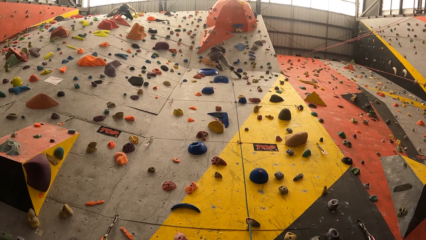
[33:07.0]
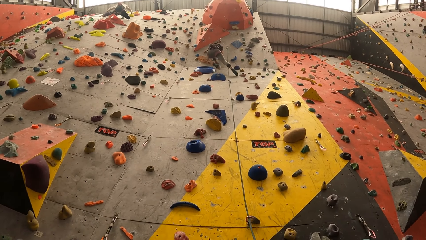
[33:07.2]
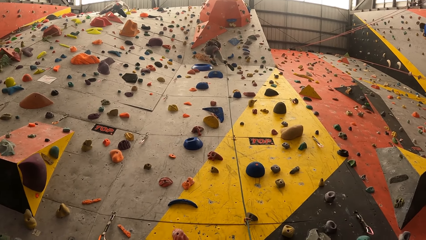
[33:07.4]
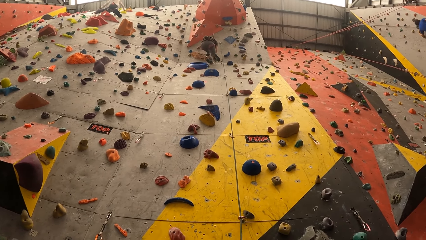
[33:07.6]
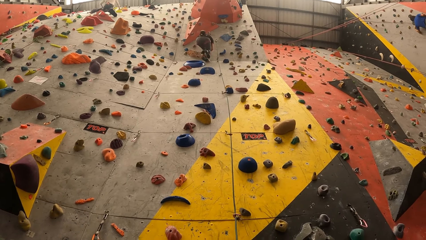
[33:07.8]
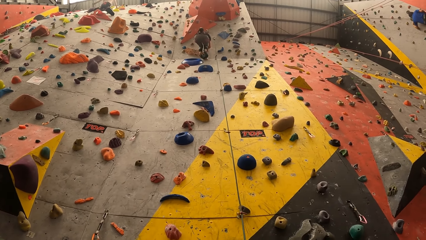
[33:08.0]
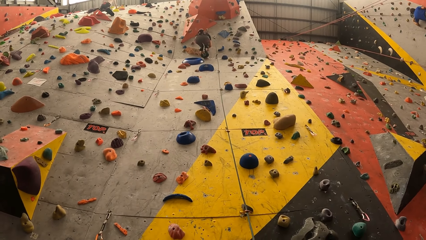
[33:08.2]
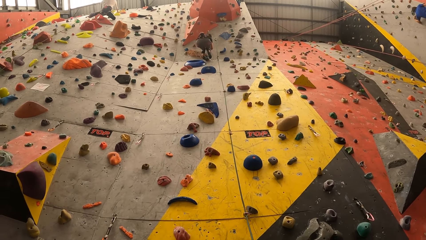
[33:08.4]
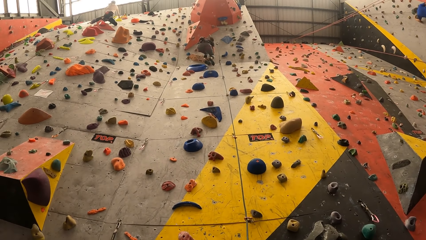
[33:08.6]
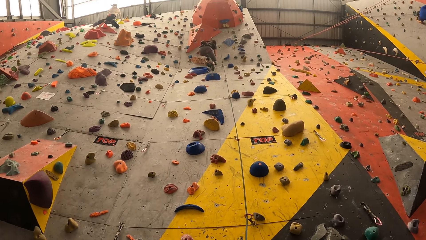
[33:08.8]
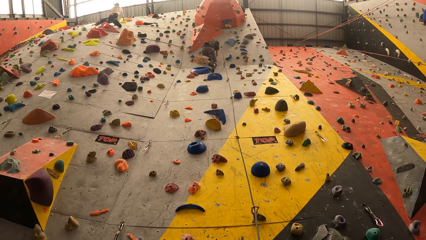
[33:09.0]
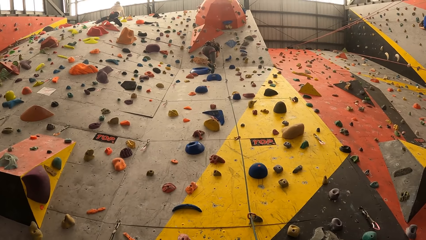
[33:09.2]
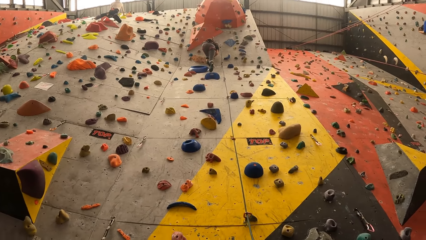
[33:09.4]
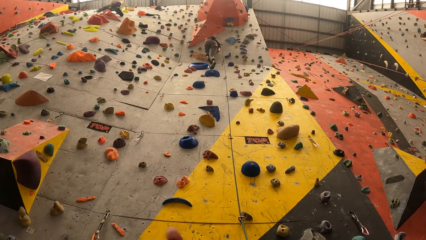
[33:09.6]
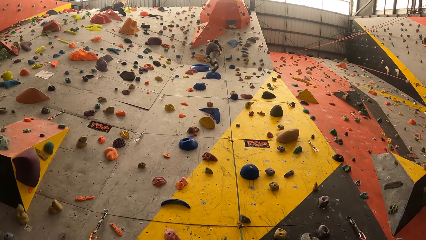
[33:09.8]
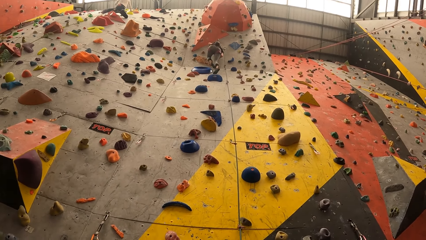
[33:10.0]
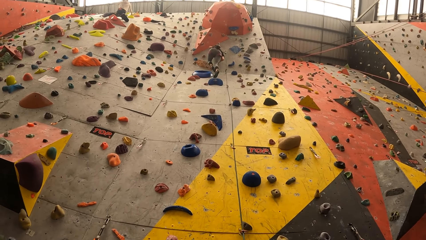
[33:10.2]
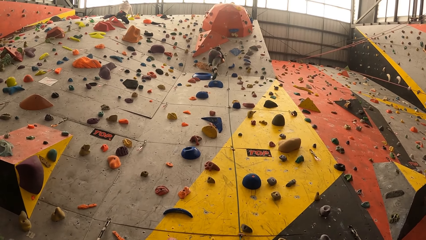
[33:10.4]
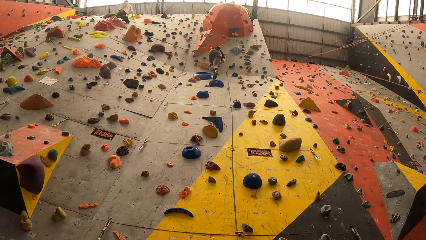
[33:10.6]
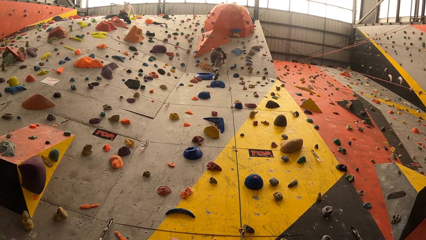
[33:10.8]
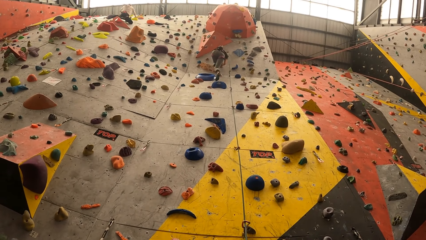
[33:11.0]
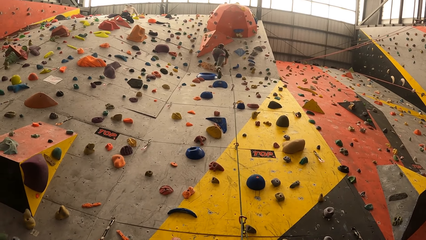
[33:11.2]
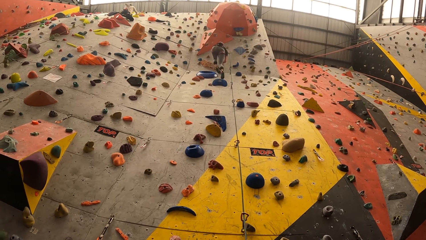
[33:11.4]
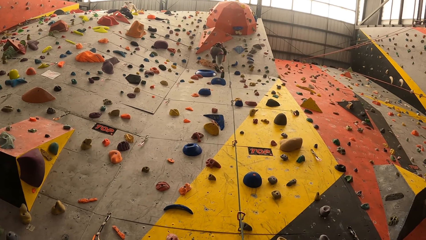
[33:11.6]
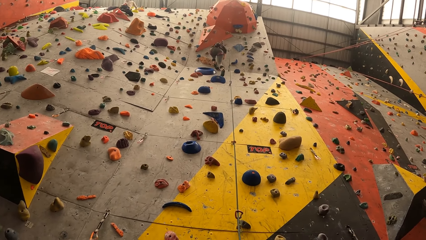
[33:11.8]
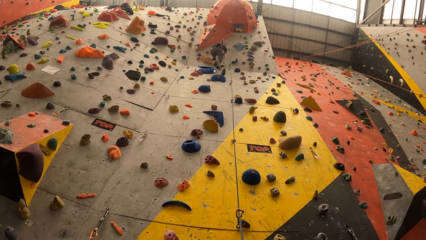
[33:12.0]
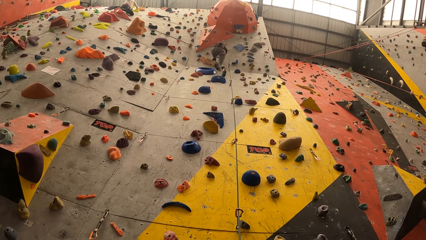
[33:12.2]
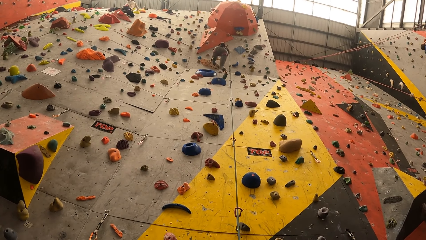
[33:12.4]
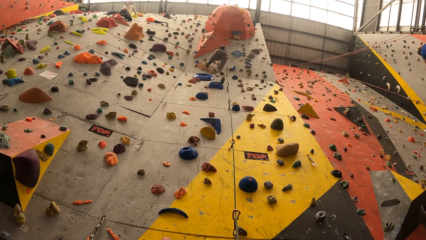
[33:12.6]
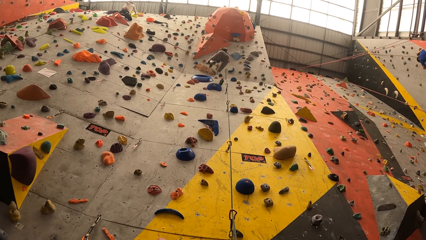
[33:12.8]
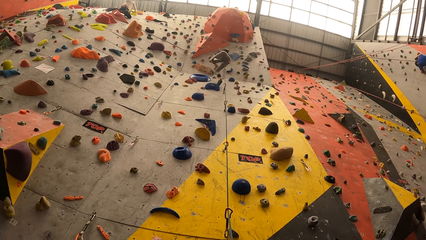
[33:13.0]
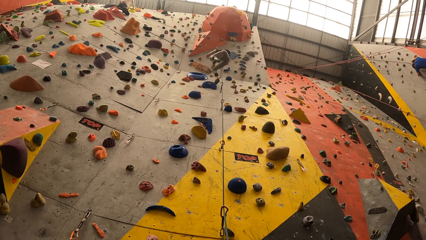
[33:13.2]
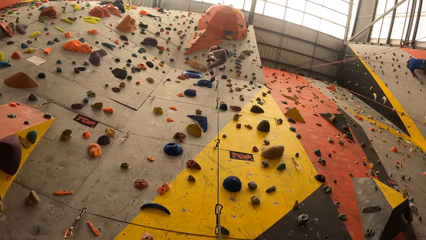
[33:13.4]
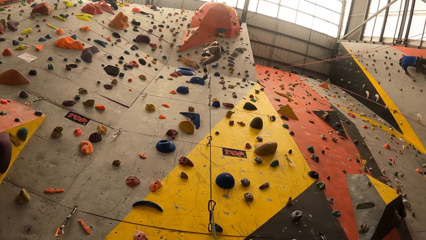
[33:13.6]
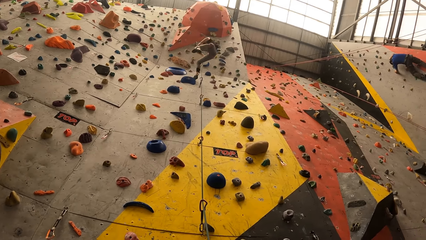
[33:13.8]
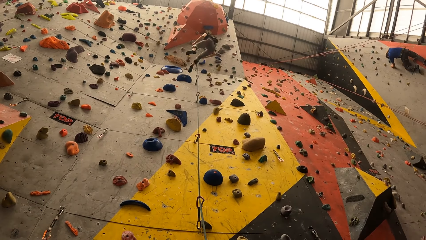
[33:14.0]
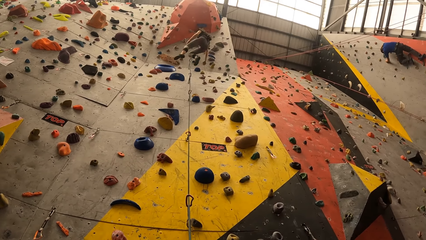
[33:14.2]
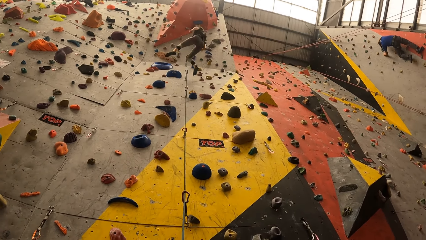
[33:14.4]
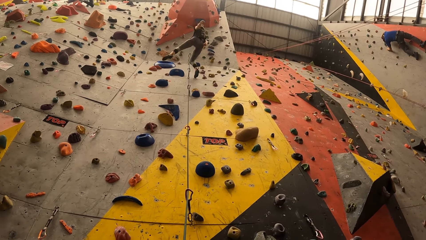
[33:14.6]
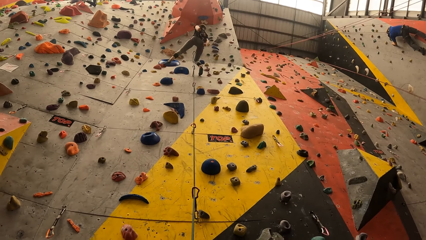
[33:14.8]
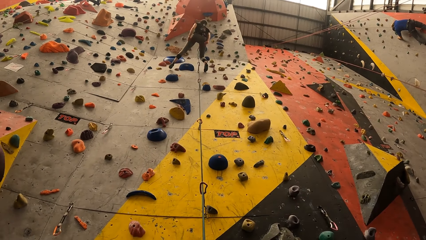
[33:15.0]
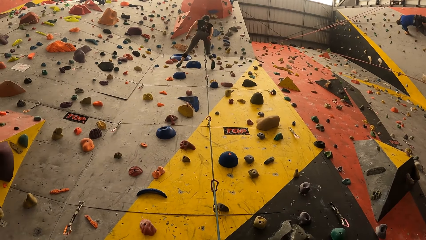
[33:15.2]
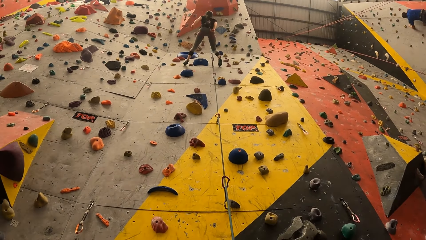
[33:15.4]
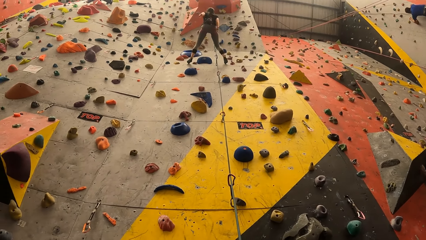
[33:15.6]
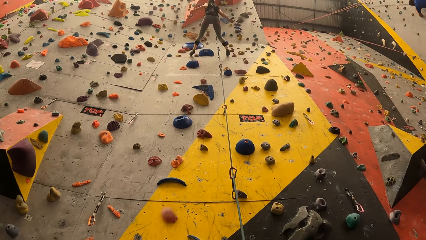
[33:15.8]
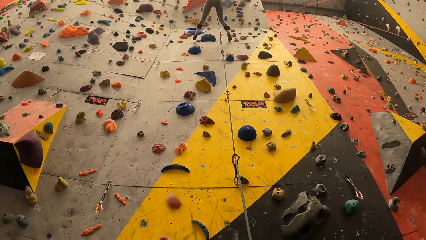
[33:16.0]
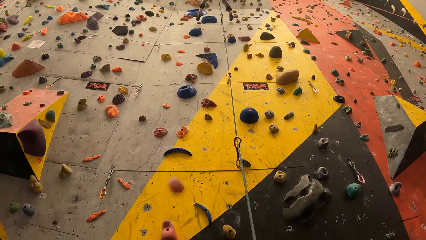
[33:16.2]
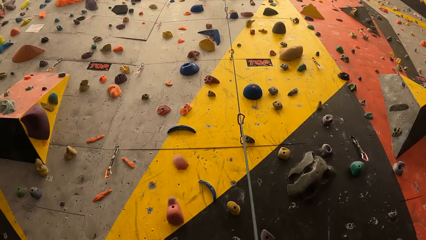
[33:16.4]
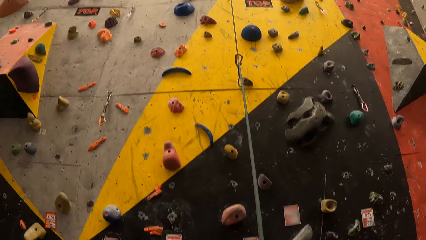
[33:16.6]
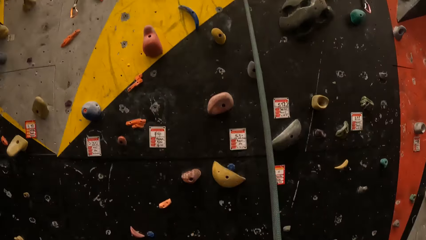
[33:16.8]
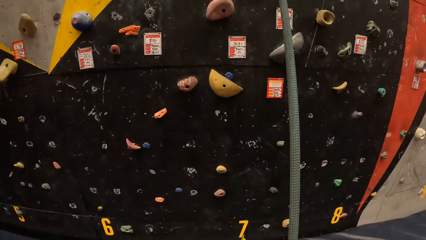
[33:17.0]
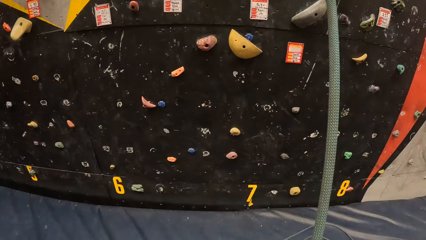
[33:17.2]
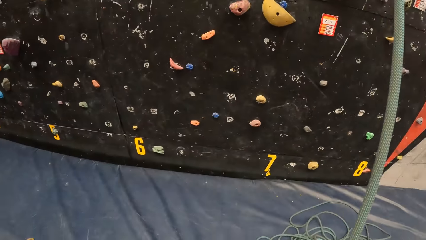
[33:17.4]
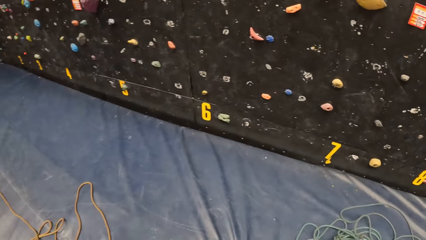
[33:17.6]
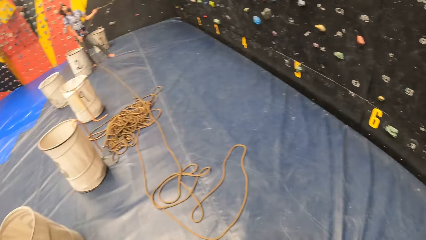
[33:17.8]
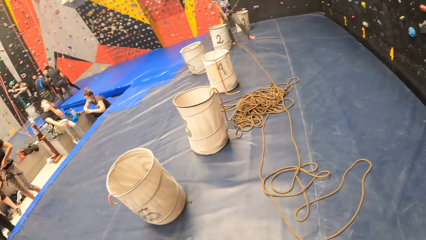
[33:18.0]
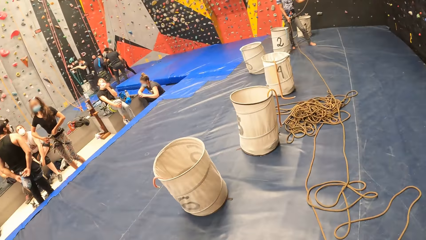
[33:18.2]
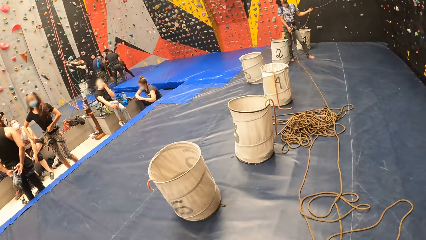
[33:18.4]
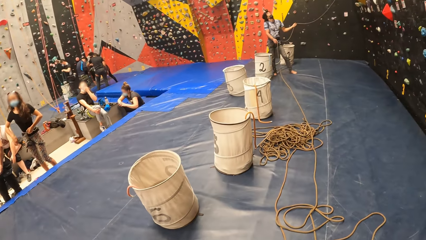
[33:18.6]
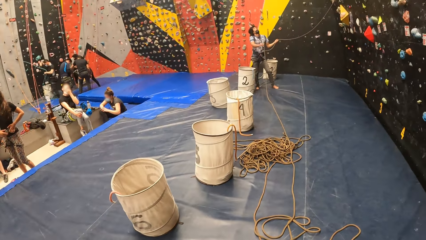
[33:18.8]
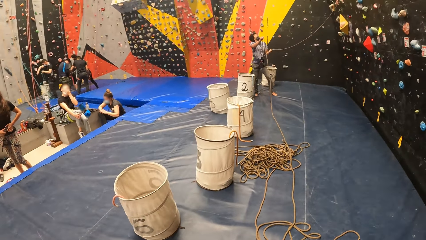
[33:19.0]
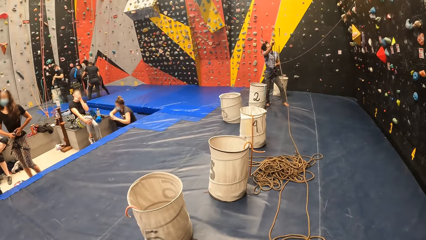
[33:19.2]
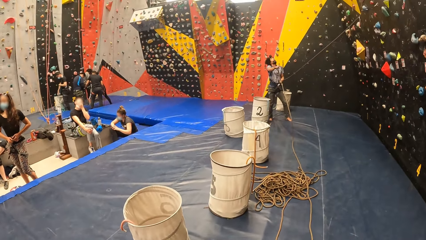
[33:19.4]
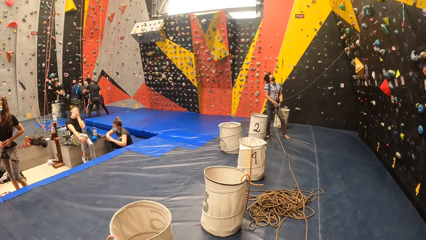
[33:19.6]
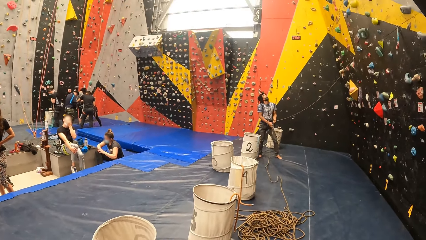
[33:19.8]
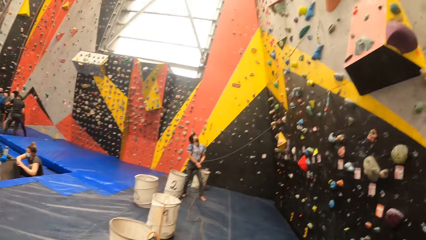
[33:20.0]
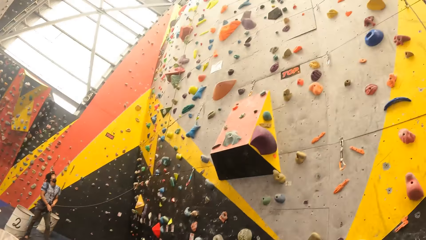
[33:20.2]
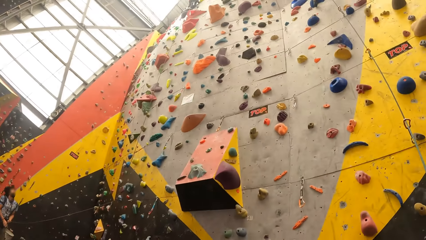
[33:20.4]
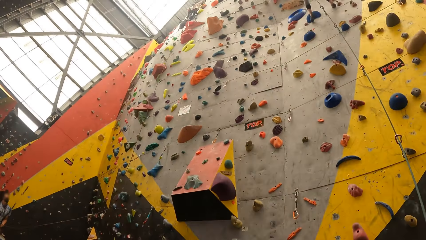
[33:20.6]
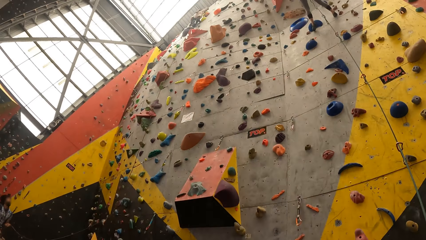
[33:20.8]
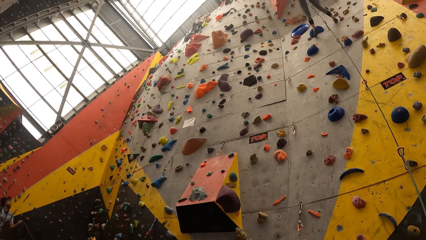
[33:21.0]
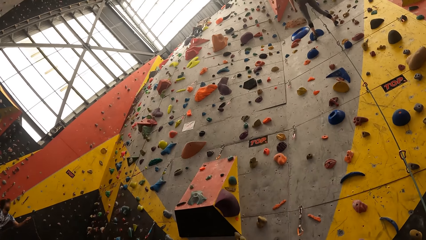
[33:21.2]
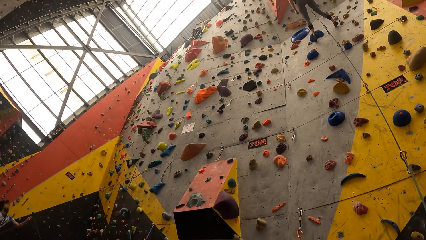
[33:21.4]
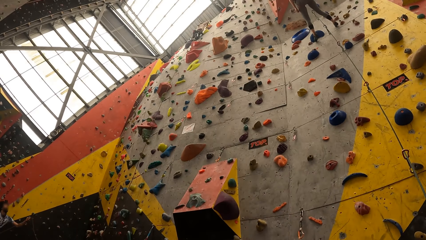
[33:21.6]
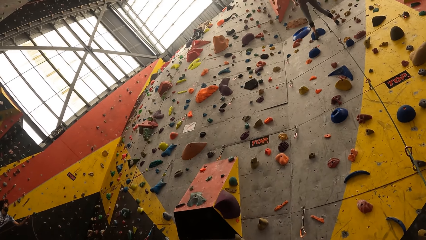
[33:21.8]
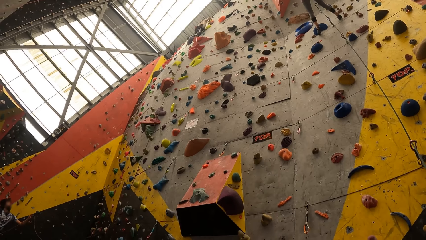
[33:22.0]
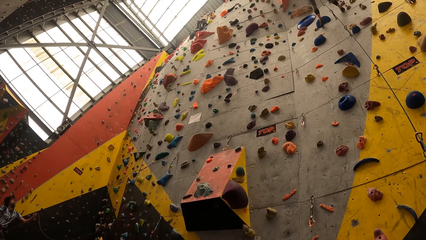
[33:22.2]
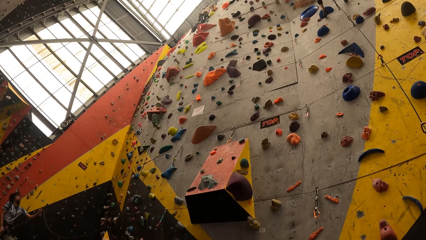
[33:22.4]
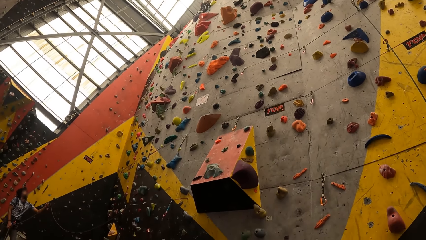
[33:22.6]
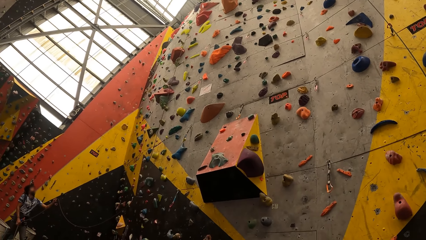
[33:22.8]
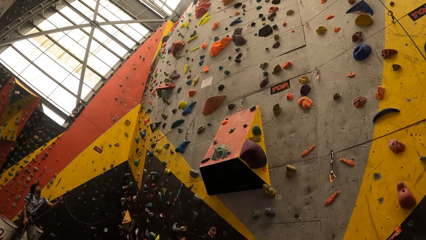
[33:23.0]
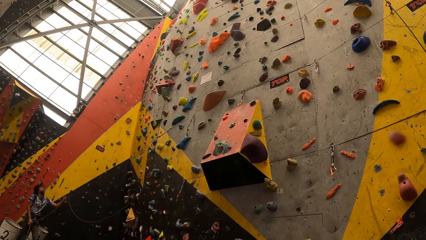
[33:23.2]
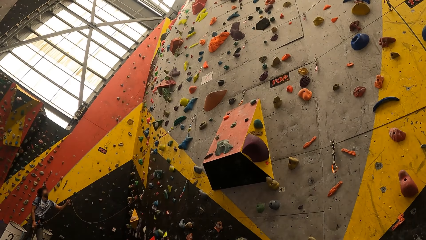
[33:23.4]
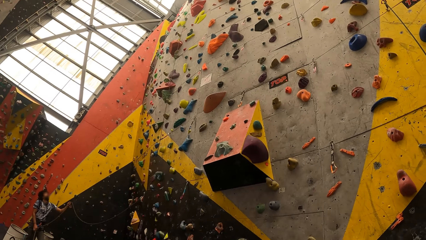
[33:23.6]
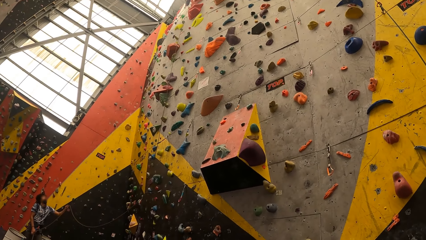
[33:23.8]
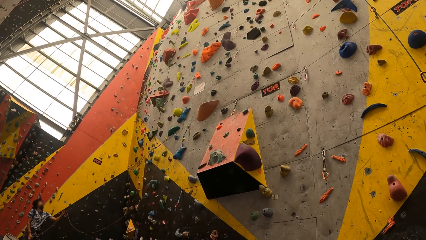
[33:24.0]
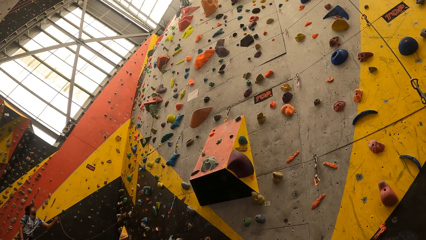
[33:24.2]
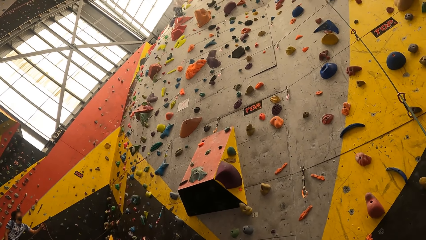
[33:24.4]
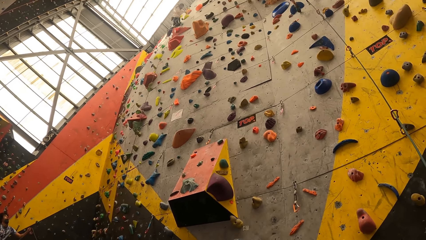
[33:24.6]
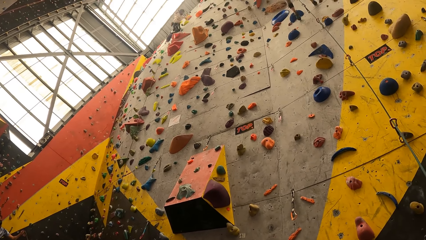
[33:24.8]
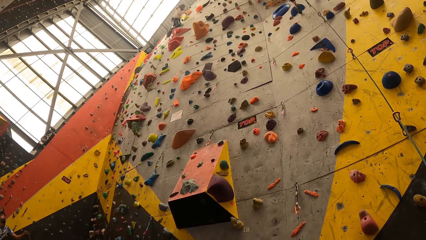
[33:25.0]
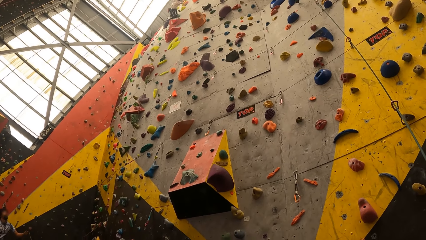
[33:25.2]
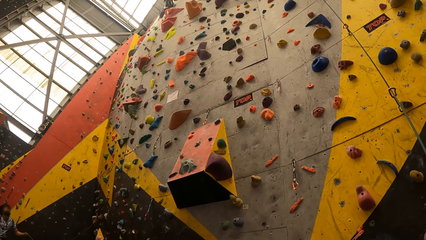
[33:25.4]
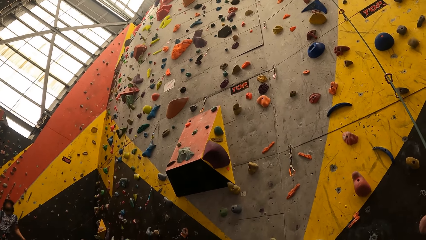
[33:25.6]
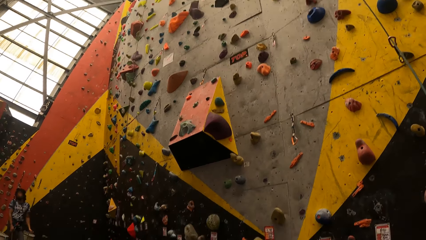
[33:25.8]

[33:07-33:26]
The camera wearer holds the rope. They swing with the rope. They look around. They look up.
